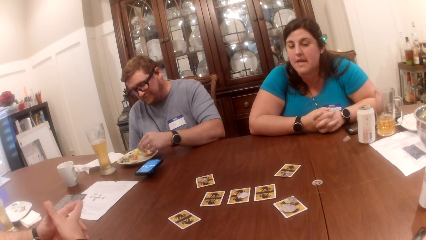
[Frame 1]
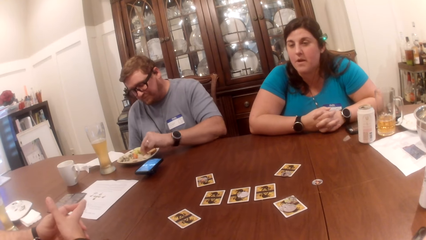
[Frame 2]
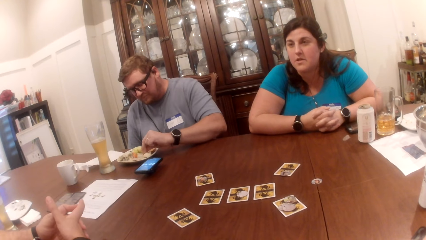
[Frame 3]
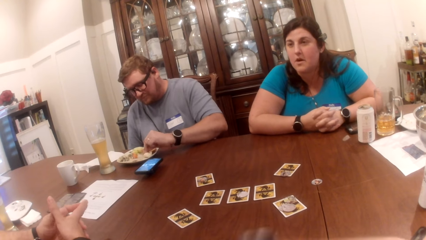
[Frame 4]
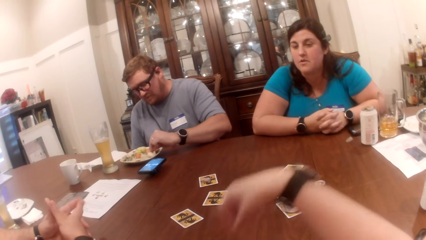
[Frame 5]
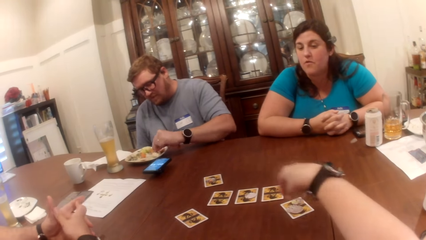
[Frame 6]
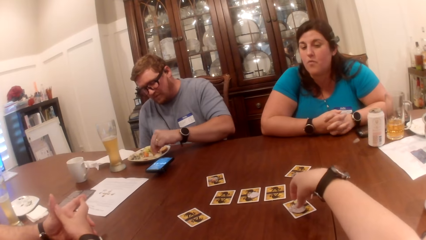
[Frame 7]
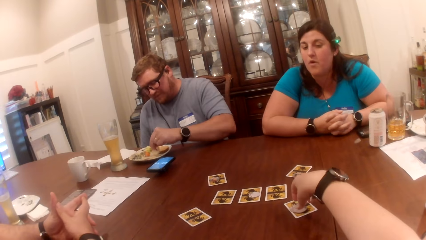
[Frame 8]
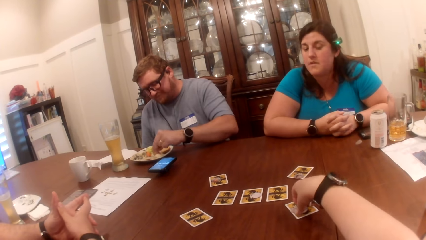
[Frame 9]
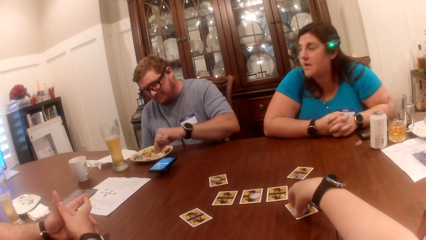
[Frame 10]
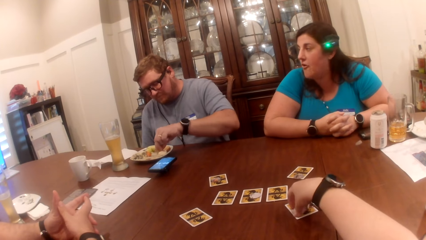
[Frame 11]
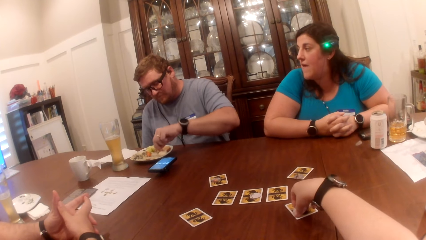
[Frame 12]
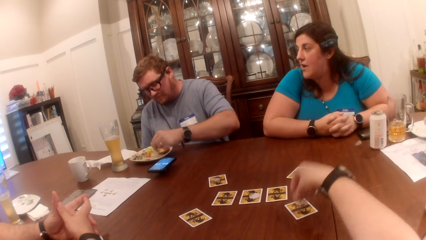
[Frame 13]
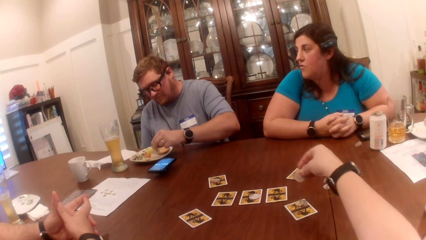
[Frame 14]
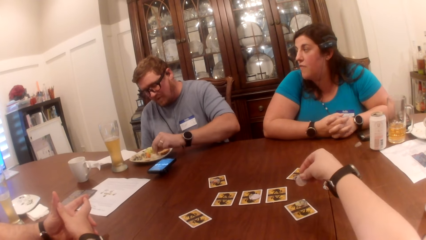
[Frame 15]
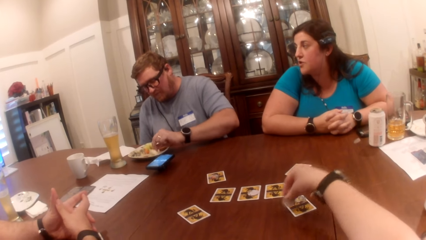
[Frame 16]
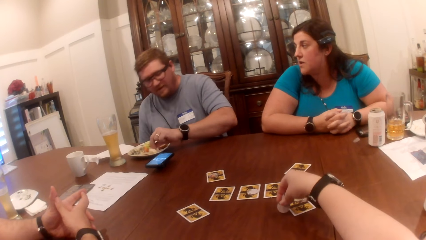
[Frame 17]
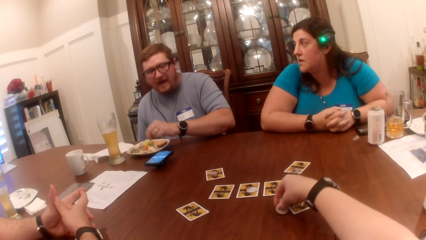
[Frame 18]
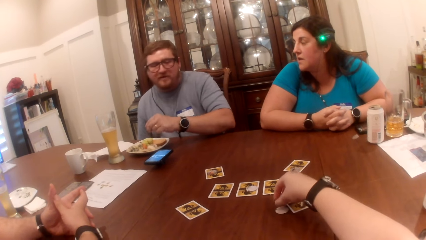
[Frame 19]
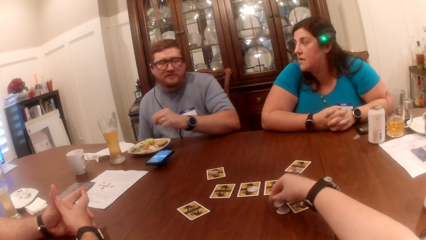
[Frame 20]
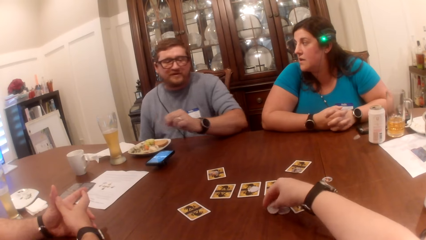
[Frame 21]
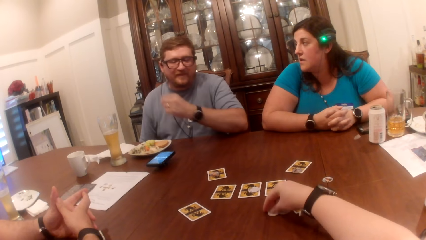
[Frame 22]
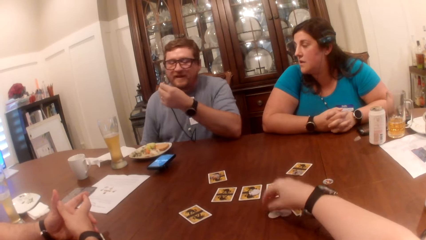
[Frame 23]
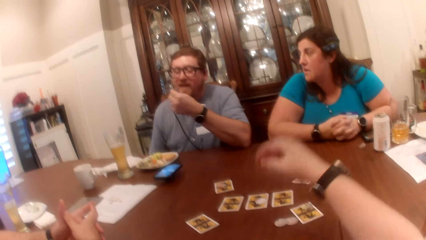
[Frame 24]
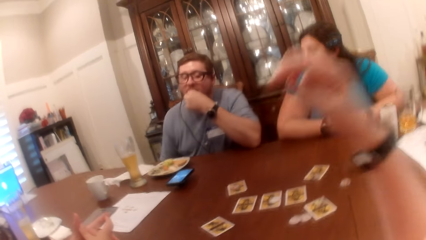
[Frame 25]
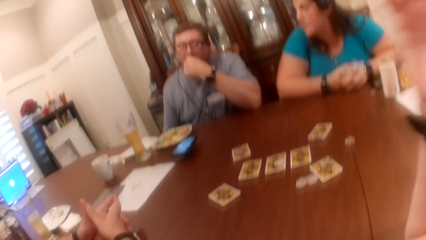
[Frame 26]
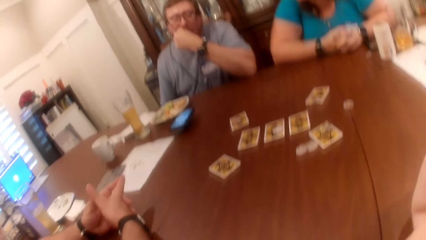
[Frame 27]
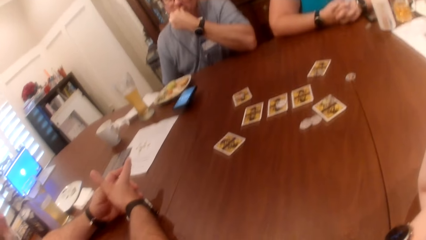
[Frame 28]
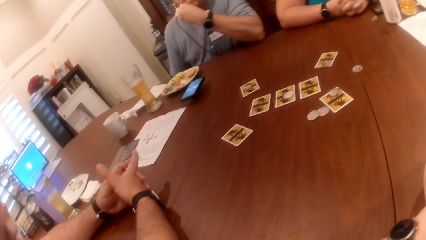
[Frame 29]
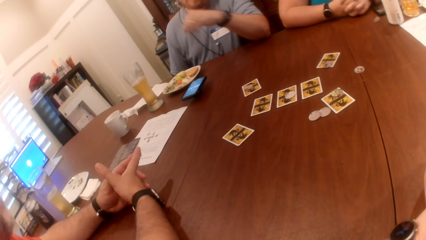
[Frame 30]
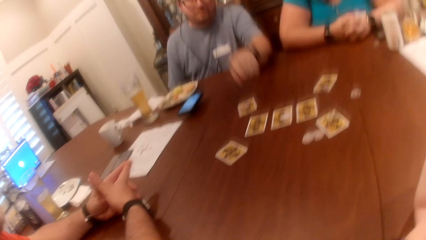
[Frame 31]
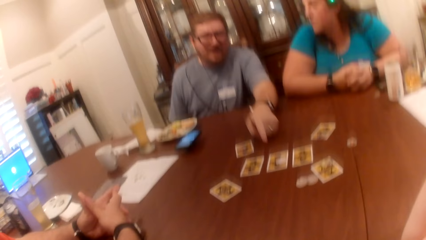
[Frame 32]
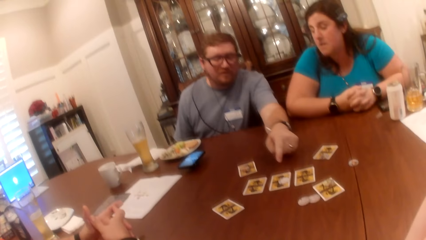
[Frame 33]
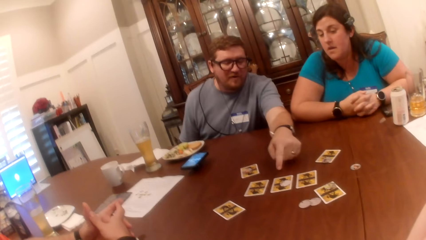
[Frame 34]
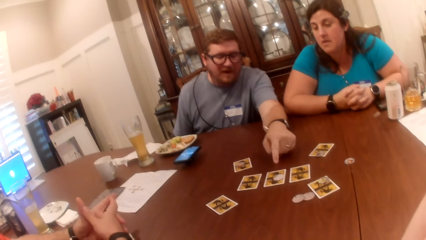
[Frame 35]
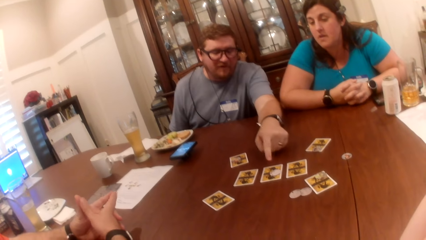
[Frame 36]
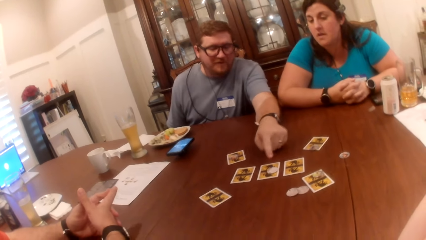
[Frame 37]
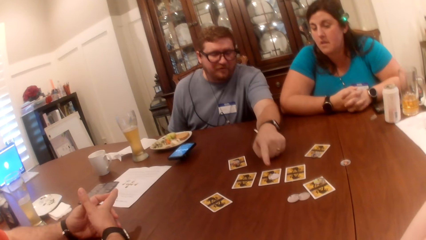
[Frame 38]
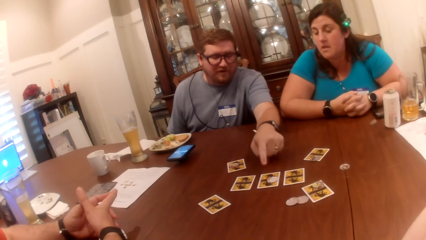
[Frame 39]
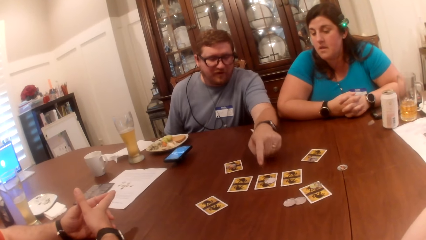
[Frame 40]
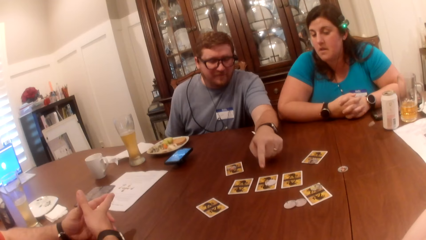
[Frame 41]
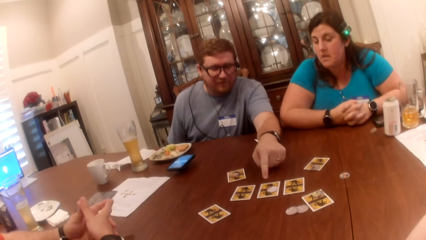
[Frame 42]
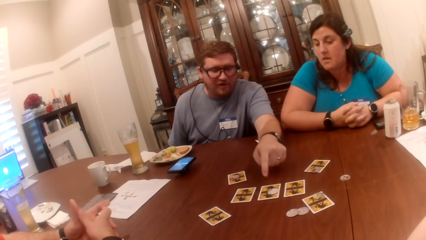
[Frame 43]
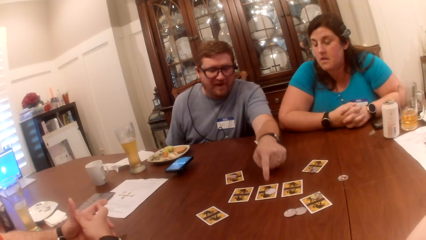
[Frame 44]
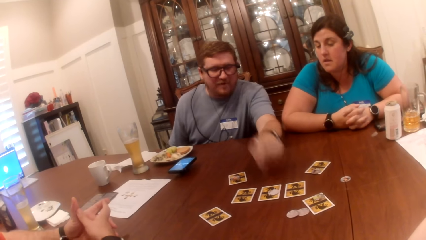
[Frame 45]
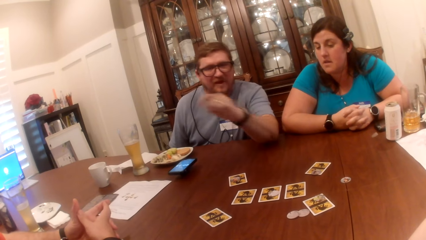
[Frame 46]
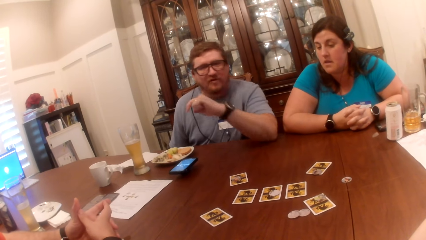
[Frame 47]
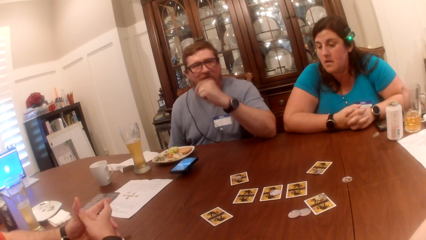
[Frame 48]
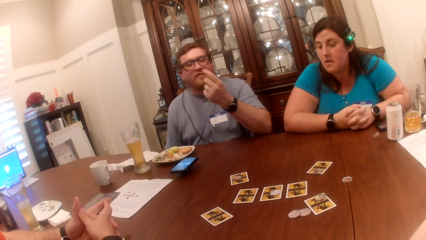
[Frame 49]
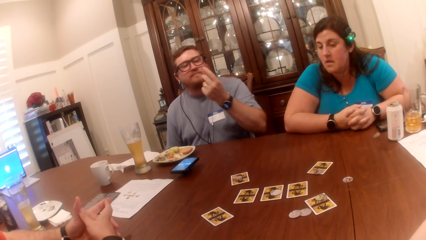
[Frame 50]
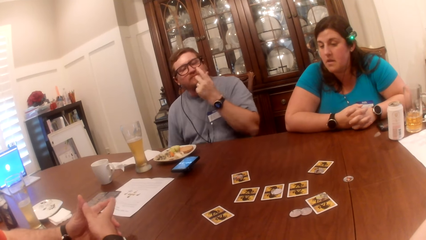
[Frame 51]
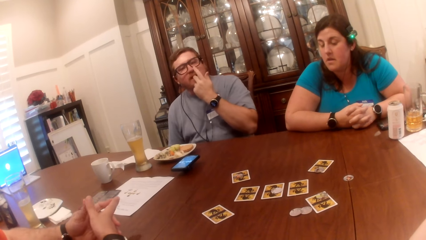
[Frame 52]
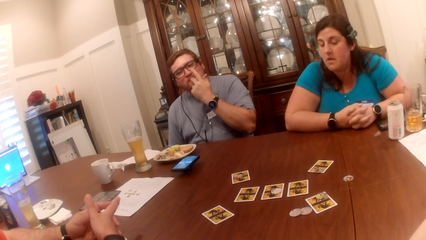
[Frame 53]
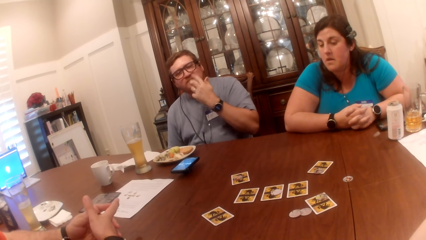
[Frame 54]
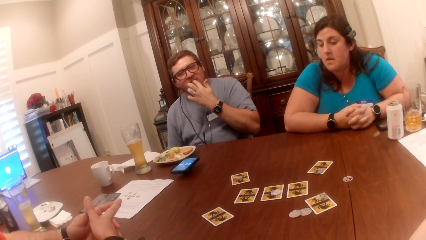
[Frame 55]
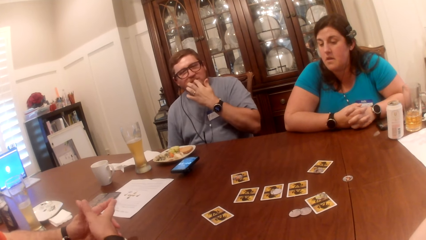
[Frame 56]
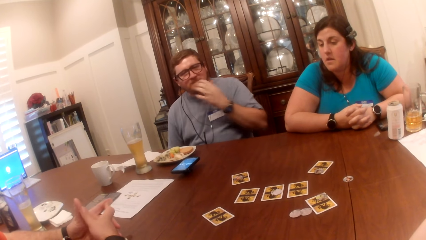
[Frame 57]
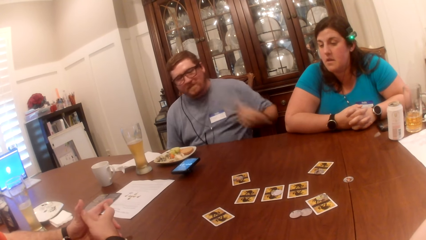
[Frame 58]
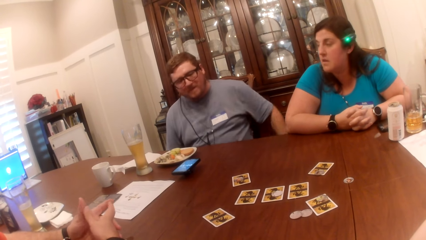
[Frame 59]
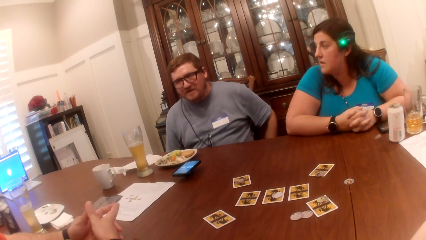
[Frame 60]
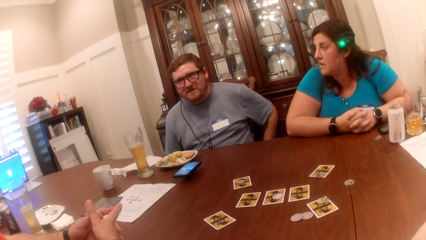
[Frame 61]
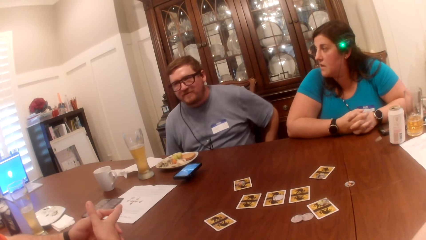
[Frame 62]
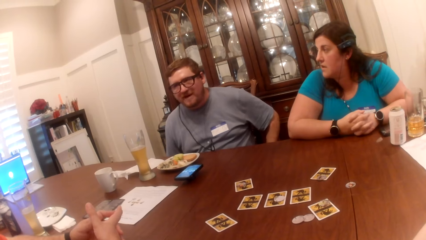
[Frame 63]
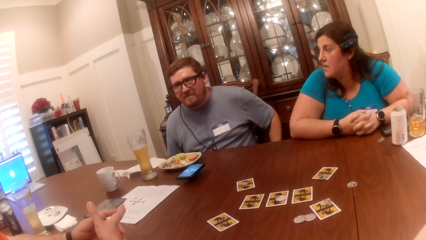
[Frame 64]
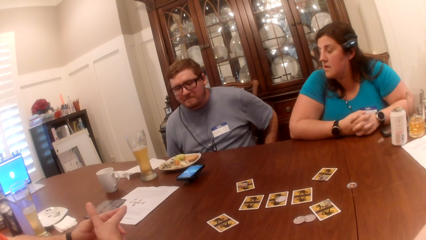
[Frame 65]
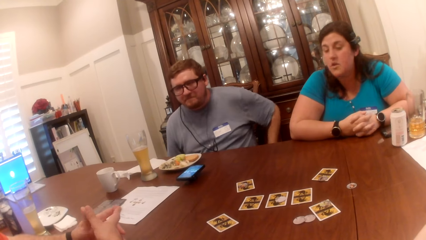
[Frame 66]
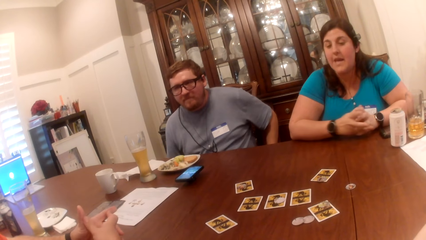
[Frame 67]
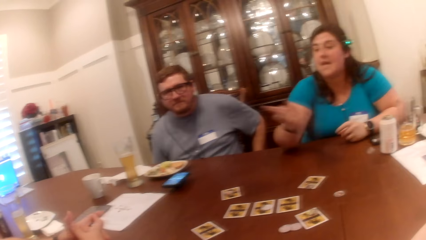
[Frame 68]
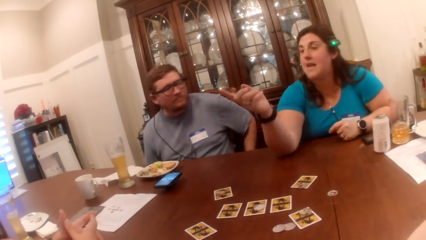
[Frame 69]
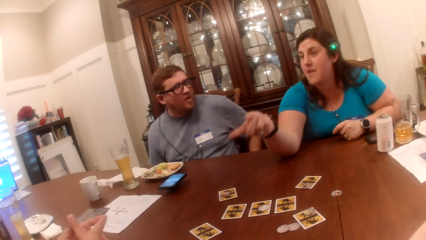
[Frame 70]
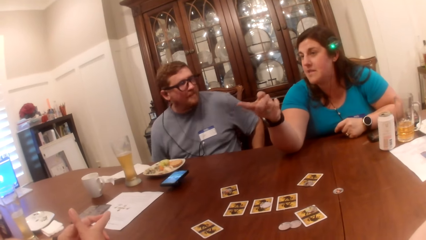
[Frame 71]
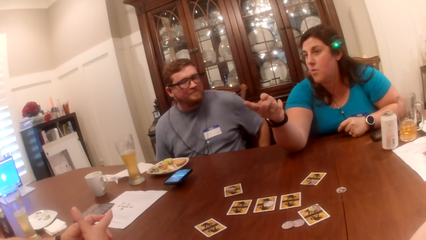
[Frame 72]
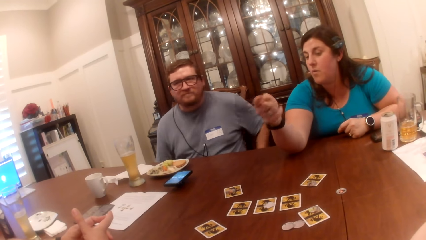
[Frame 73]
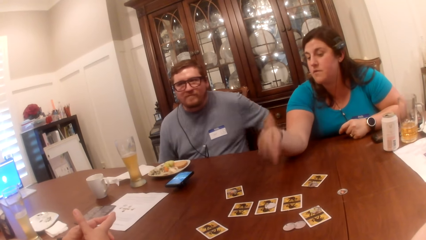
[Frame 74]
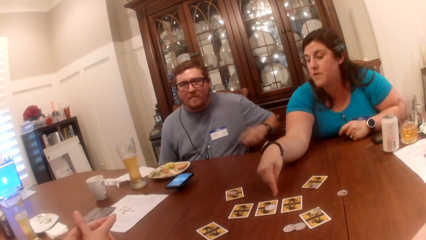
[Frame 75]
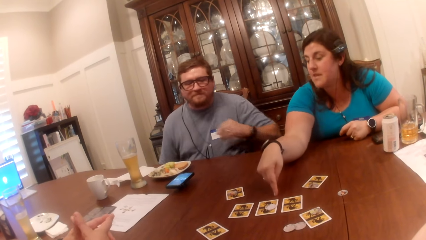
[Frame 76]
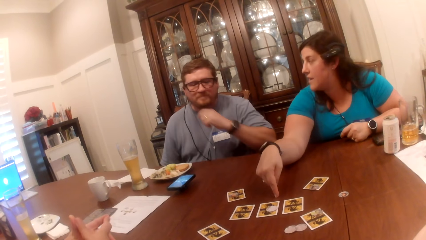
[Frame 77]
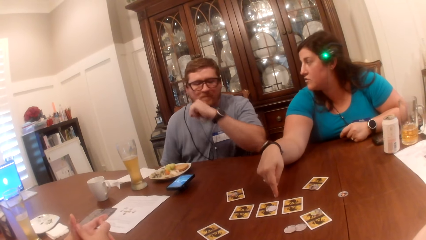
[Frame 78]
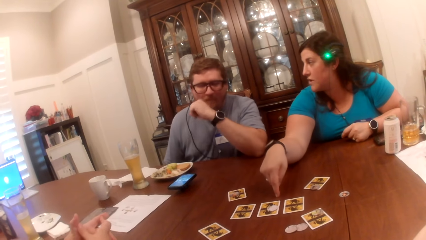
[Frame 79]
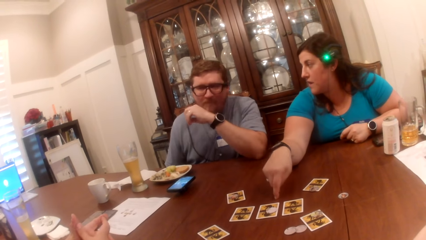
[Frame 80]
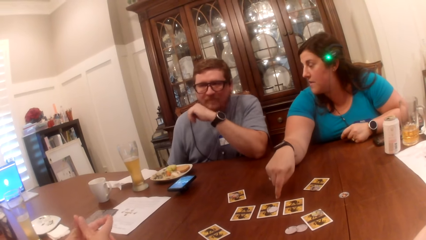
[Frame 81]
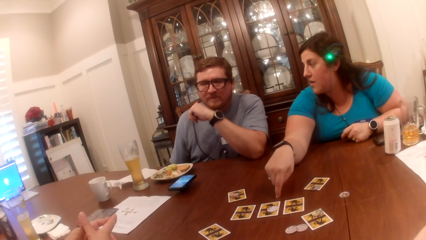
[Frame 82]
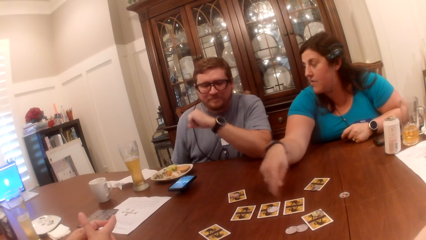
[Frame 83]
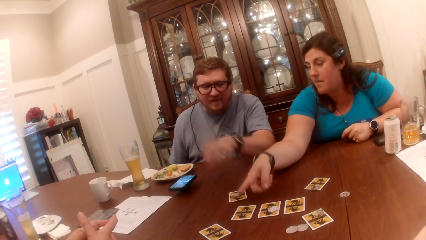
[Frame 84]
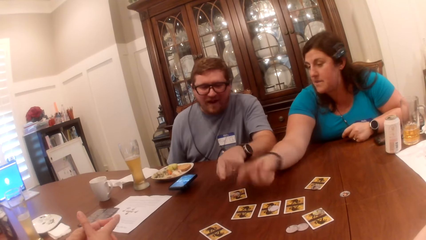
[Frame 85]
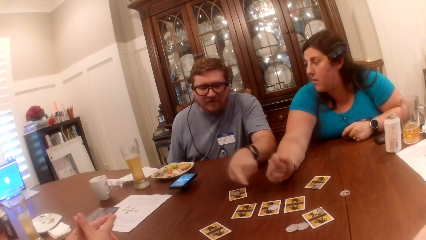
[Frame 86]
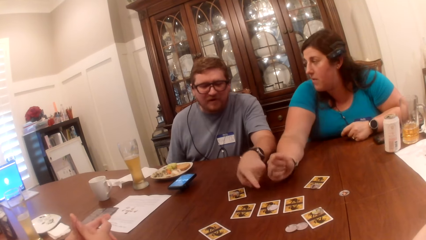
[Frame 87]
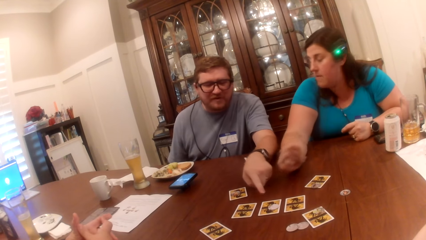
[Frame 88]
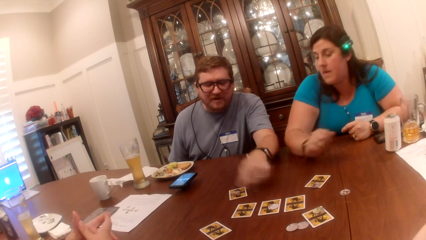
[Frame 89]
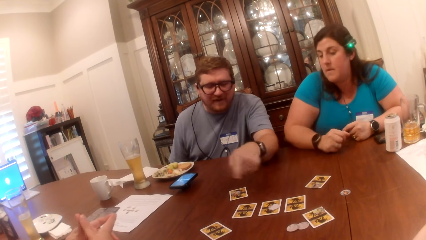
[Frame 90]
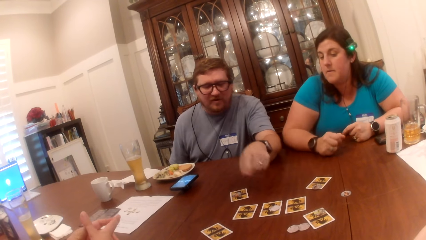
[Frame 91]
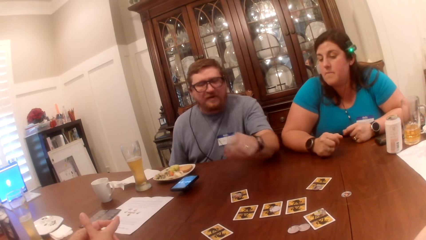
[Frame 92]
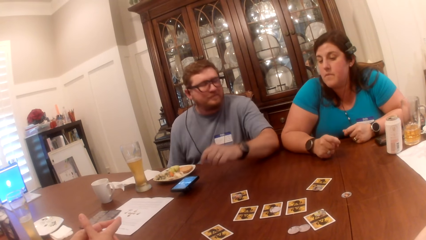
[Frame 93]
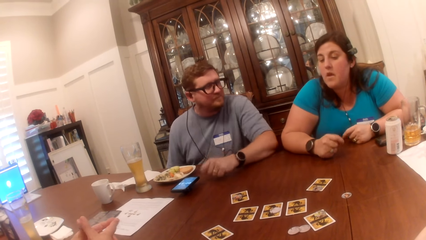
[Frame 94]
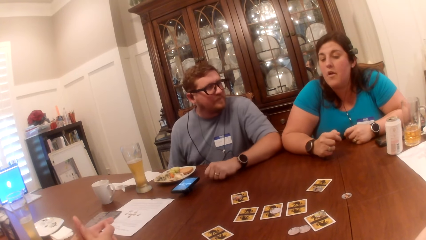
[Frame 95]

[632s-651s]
The camera wearer picks coins on the table. She arranges the coins on the table. She lifts her hand. She looks at a man and a woman. A man licks his left fingers.
